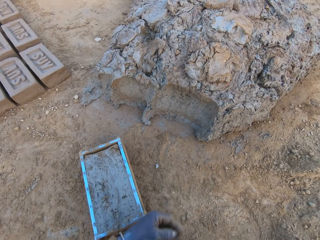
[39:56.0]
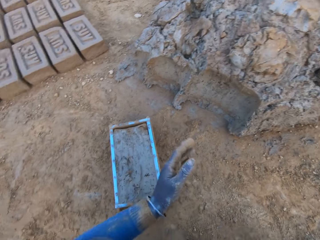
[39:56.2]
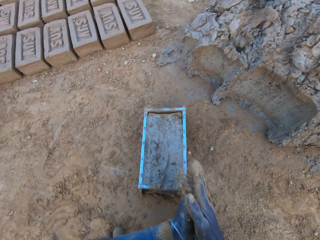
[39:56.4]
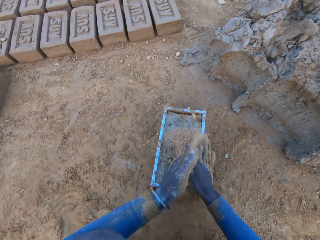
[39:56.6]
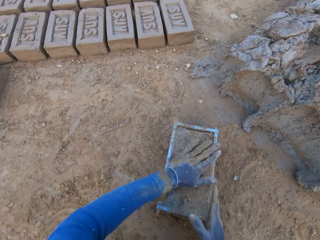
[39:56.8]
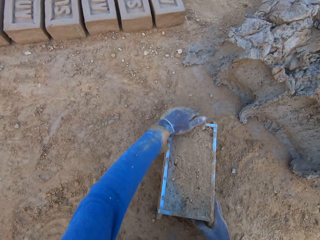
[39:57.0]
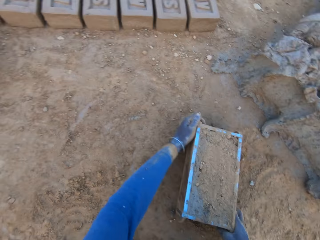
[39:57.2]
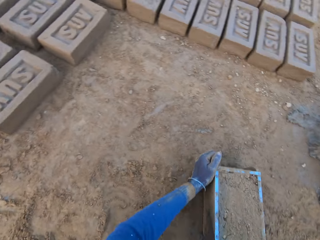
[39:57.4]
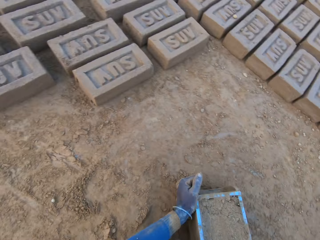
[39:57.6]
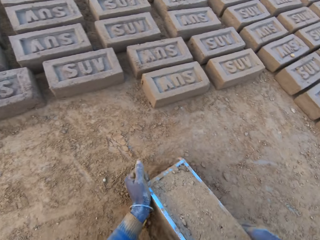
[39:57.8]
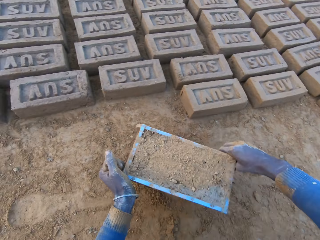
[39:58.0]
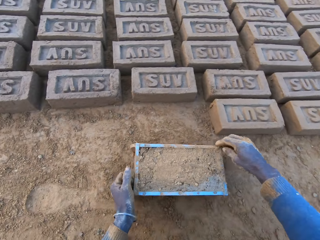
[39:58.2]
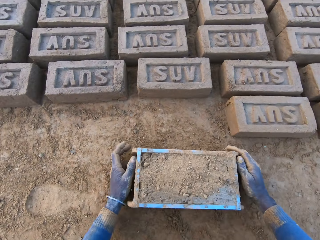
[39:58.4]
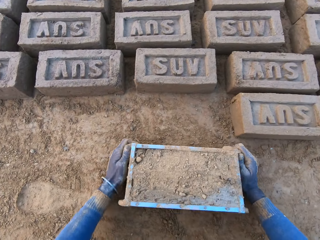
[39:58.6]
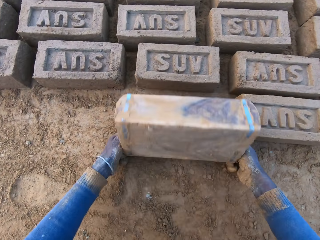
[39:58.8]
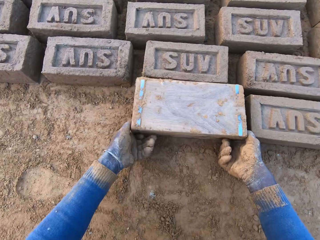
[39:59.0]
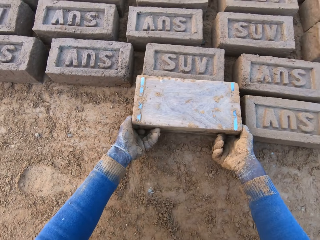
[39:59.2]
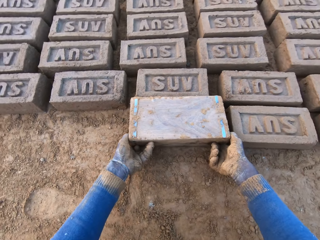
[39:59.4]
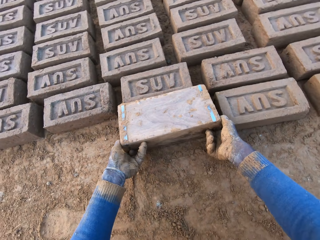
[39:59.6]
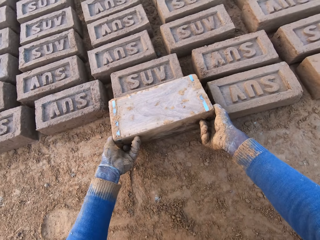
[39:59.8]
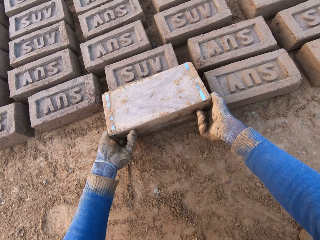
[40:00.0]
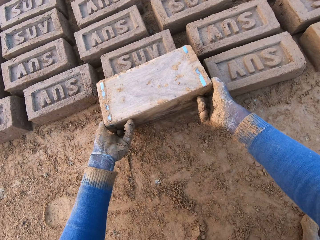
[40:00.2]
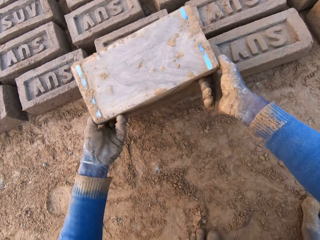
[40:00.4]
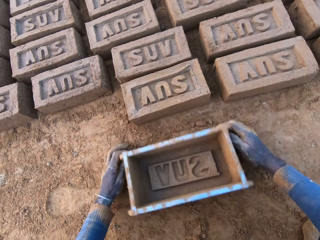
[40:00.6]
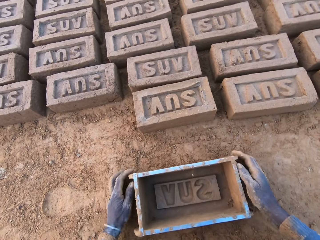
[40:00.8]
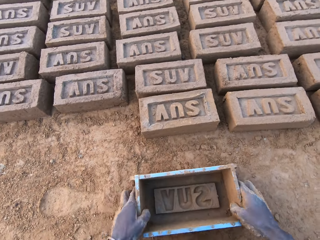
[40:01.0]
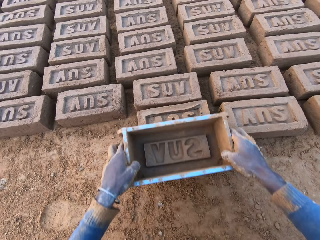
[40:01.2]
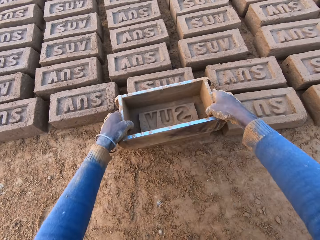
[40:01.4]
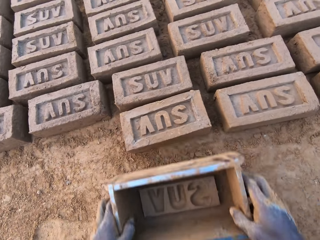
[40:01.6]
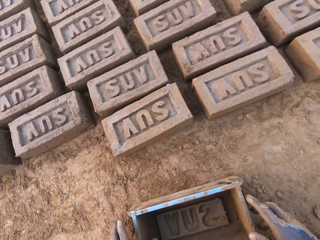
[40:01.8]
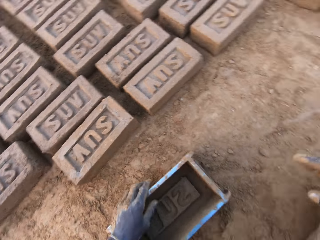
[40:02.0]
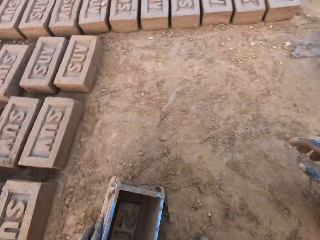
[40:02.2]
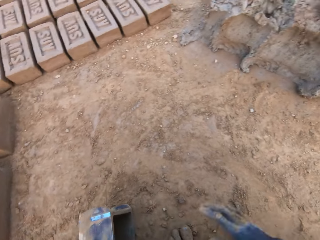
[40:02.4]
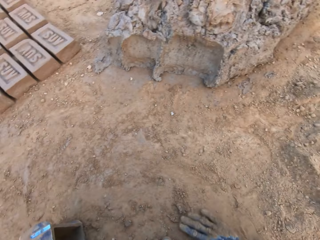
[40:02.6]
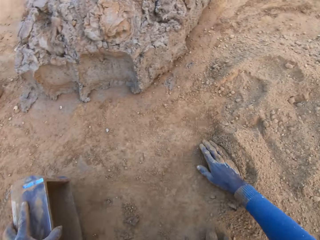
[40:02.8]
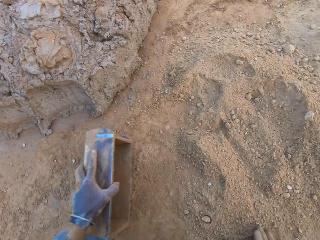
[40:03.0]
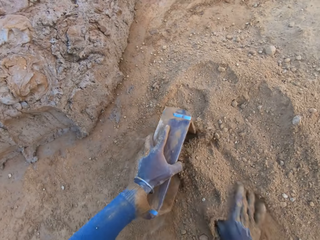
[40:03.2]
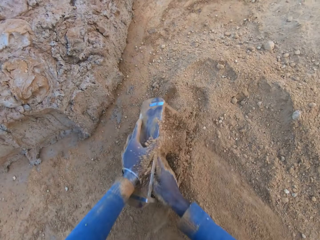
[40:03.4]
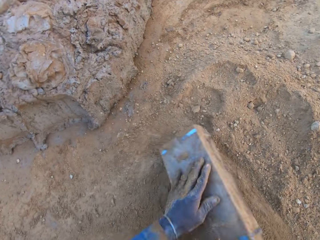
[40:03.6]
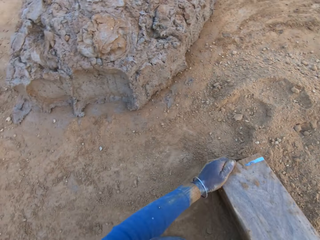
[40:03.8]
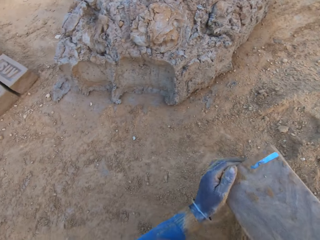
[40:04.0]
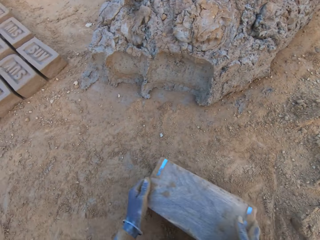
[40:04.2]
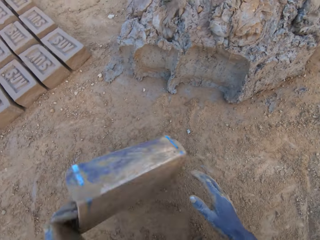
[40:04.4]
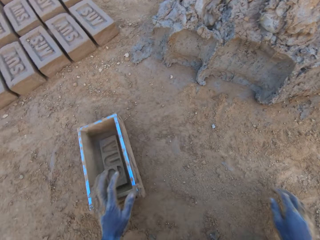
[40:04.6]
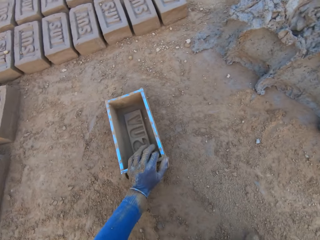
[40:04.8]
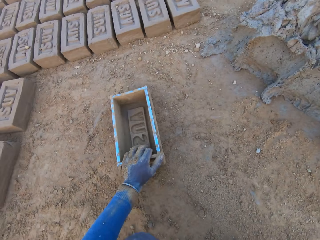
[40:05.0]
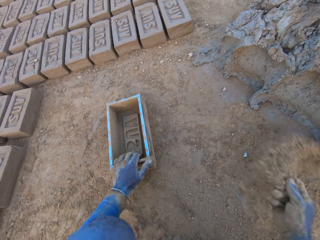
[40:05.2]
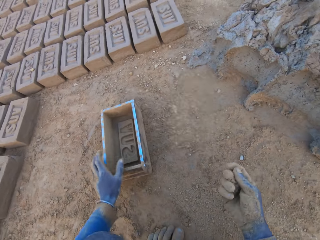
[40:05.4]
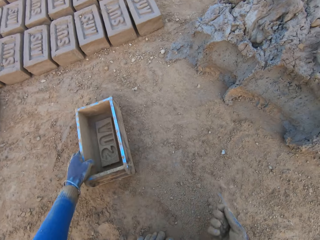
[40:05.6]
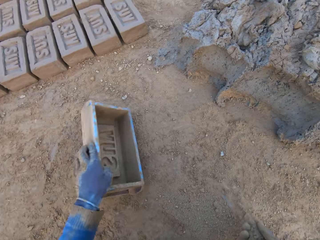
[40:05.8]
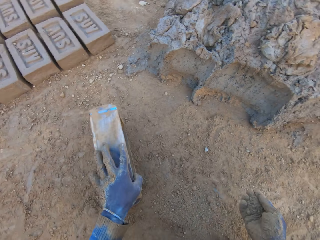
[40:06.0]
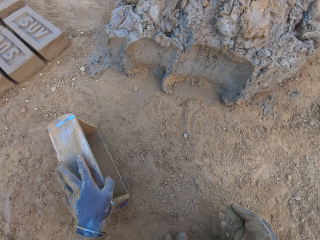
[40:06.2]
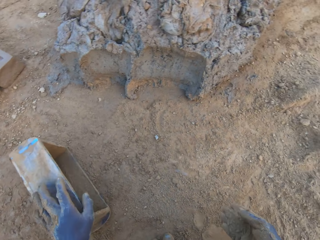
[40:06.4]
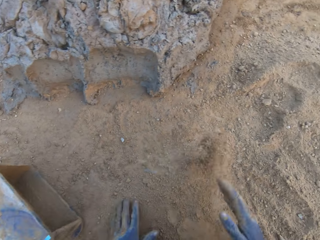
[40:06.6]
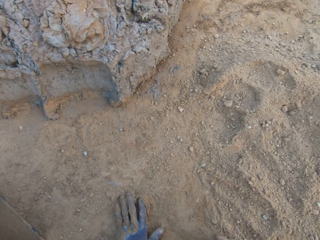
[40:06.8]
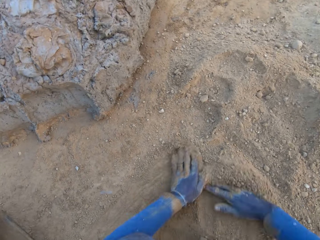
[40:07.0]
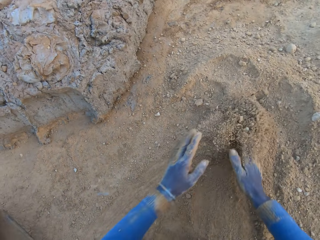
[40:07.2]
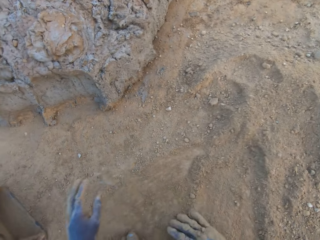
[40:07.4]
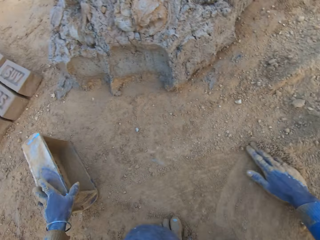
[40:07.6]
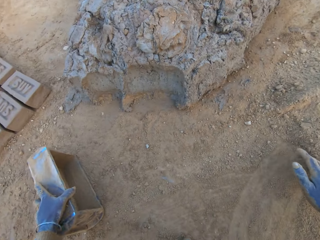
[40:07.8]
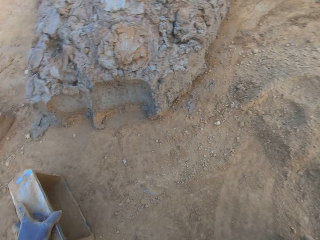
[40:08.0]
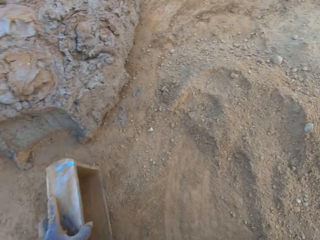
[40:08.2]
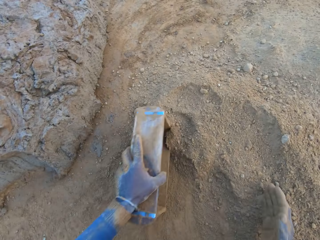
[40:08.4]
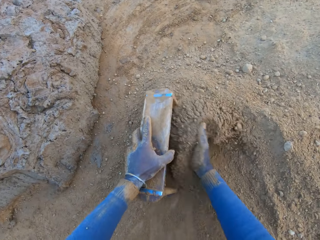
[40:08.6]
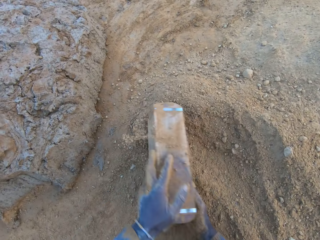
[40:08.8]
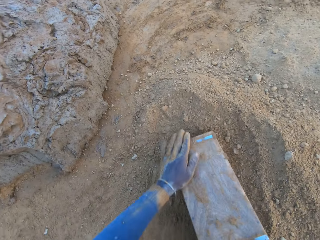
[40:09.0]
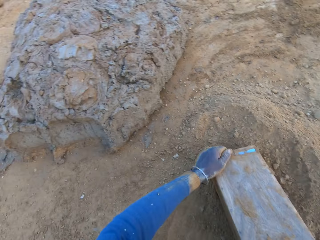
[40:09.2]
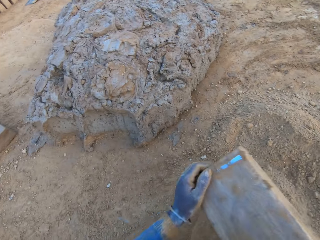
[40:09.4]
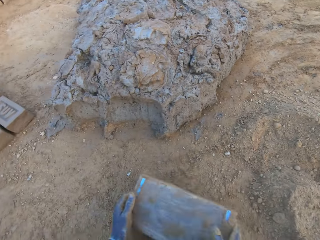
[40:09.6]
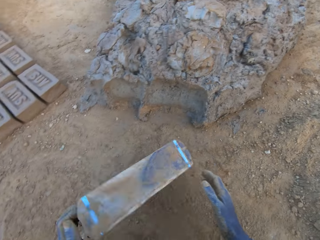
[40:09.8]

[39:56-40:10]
The camera wearer rubs clay. He shifts the iron brick mold or brick maker on the ground with his hands. He puts the brick maker down. He turns the iron brick mold on the ground. He removes the brick maker from the brick. He drops the iron brick mold on the ground. He takes the mold. He hits the brick with the iron brick mold in his hands. He holds the brick on the ground with the mold. He drops the iron brick mold on the ground. He takes the mold. He wipes the mold with soil on the ground. He pours sand from the ground into the iron brick mold. He removes the sand from the iron brick mold. He drops the iron brick mold on the ground near the mud. He pours sand on the ground with his left hand. He scoops soil with his hands. He turns the iron brick mold on the ground with his left hand. He pushes the soil on the ground with his hands. He gathers sand on the ground with his two hands. He takes the mold. He carries the iron brick mold from the ground with his left hand. He pours sand into the iron brick mold with his right hand. He wipes the mold with soil. He removes the sand from the iron brick mold.

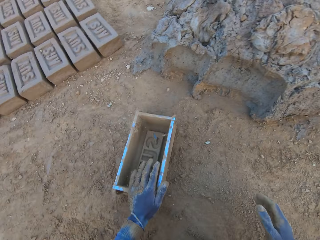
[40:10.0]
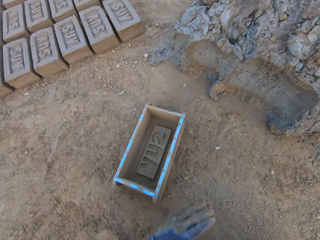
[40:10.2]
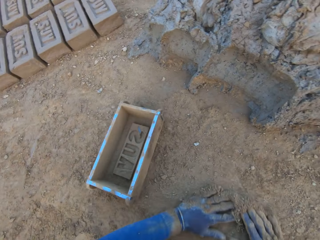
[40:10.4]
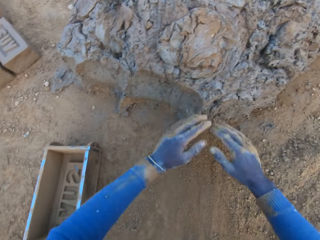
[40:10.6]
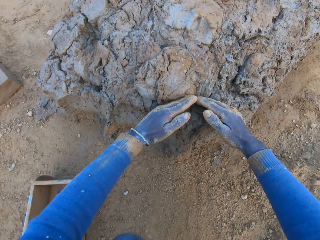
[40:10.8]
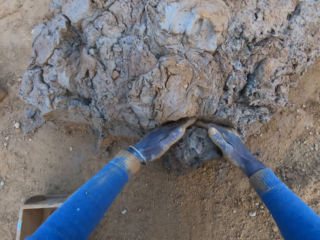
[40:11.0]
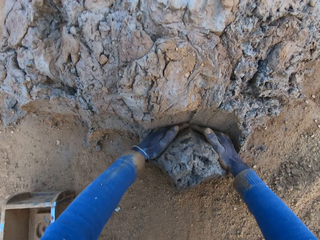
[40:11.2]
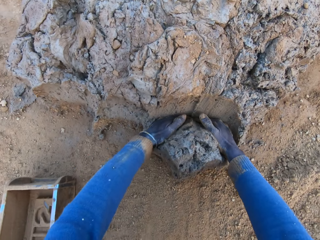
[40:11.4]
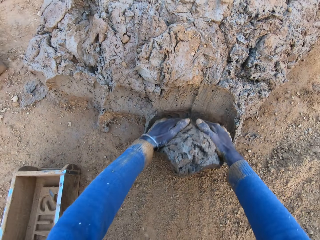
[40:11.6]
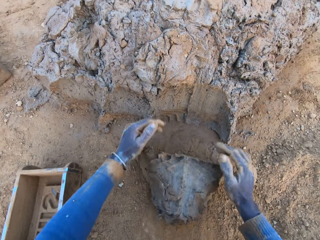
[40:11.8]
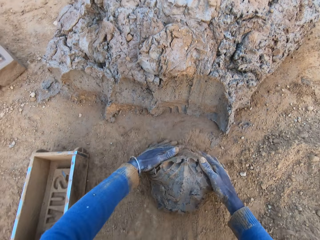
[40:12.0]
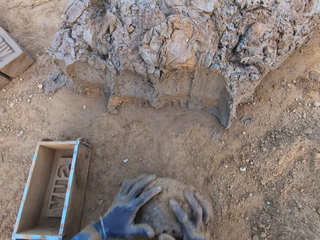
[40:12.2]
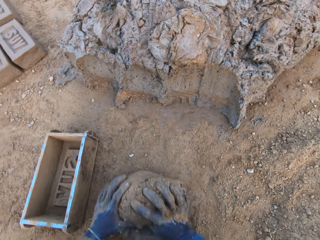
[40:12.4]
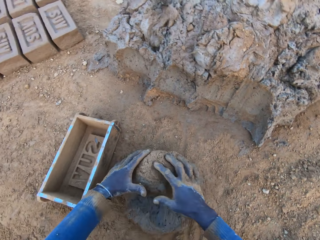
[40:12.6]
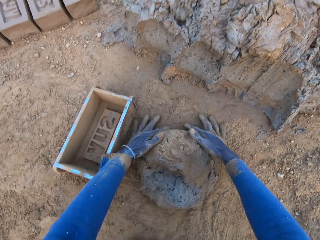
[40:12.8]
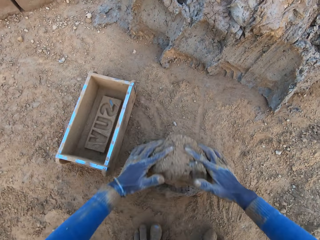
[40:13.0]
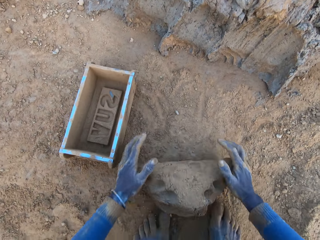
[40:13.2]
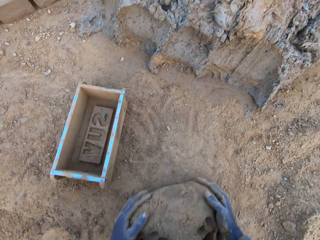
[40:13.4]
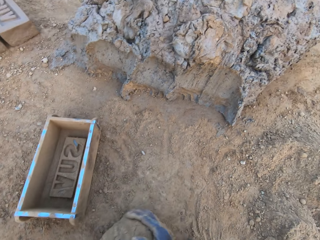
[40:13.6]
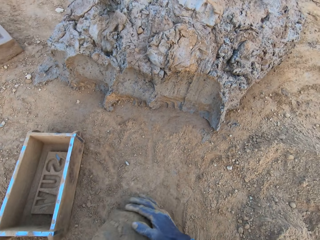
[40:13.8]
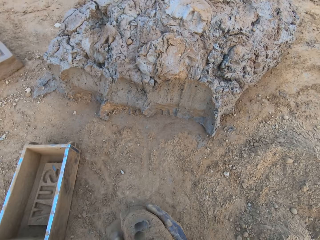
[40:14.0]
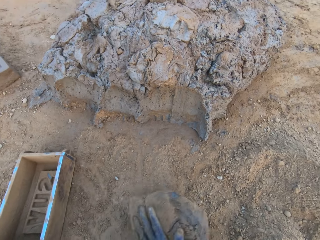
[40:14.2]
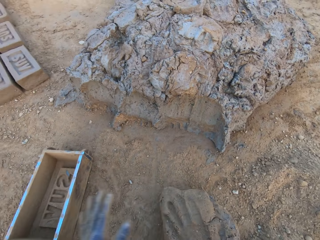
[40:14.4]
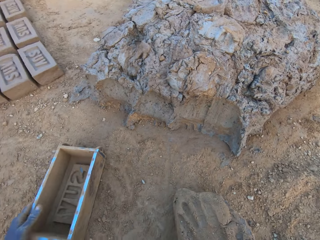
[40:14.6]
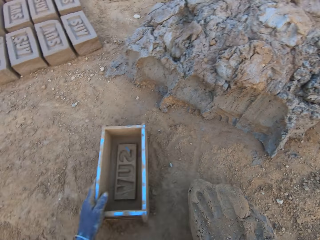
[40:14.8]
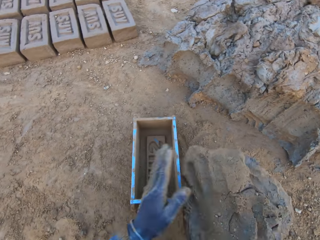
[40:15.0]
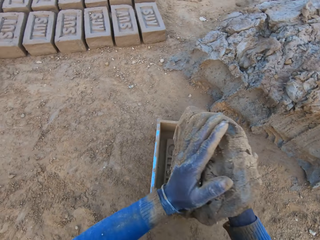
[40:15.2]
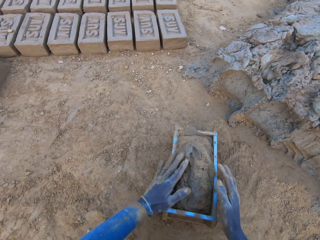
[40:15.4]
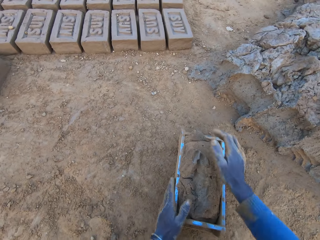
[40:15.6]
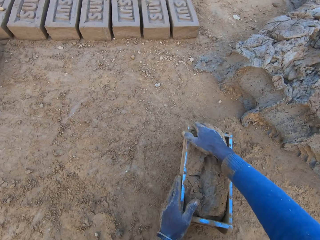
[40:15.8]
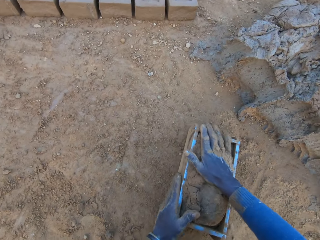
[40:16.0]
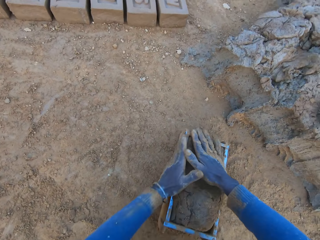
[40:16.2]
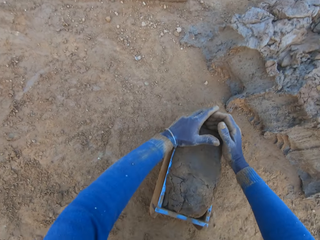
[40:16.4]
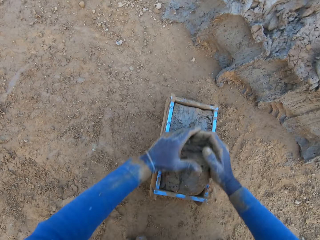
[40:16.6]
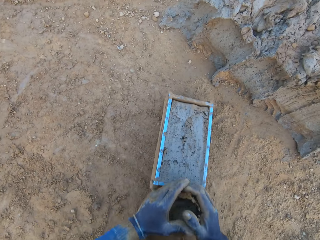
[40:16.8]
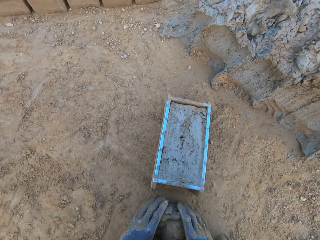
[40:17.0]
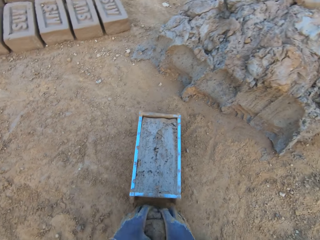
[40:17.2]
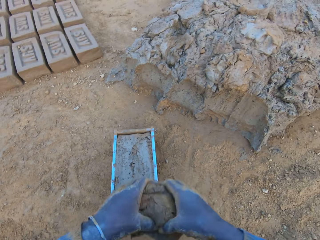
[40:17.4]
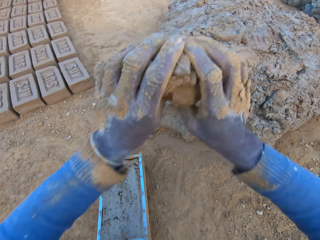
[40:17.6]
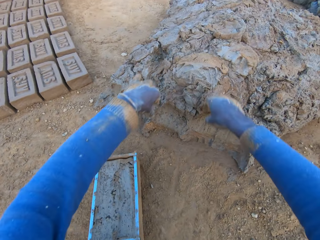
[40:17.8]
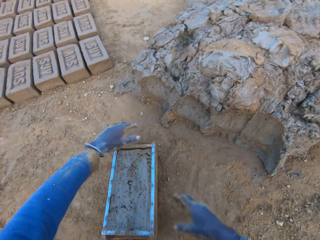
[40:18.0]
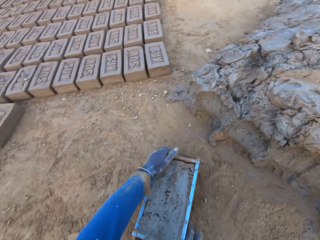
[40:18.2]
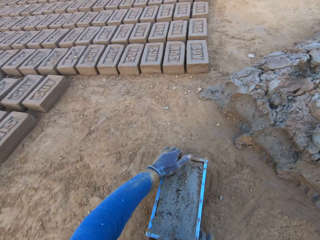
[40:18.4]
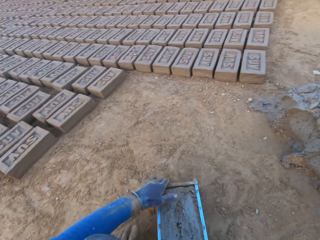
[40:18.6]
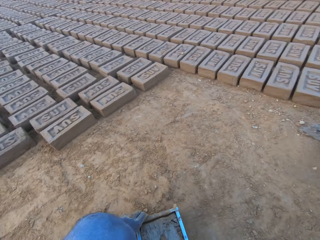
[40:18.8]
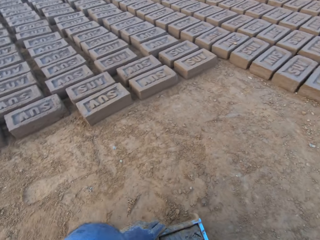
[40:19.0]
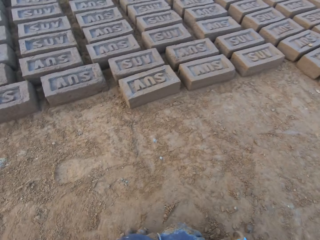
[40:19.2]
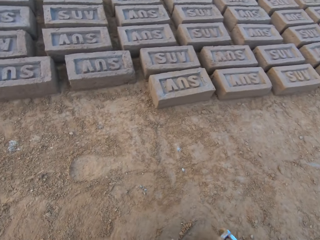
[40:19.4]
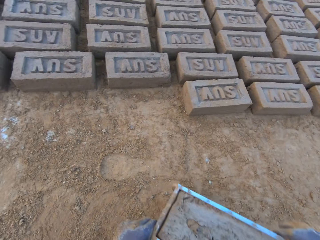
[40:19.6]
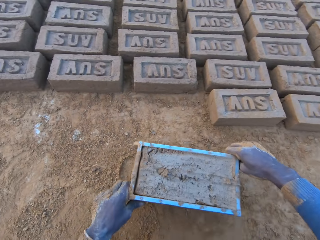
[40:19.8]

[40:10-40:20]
The camera wearer drops the iron brick mold on the ground near the mud. He scoops mud with his hands. He cuts a portion of the concrete from a heap of concrete with his hands. He rolls the mud on the ground. He mixes the concrete with his hands. He shifts the iron brick mold with his left hand on the ground. He lifts the mud. He drops the concrete in the iron brick mold. He compresses the mud in the mold. He removes the excess concrete from the iron brick mold. He drops the excess concrete on the heap of concrete on the ground. He carries the iron brick mold from the ground.
